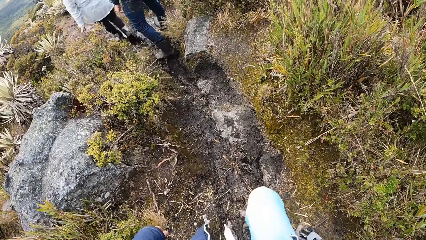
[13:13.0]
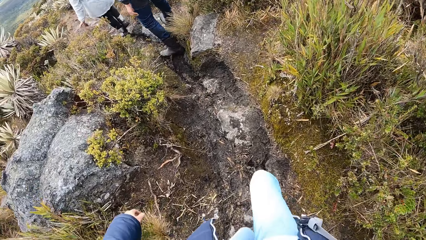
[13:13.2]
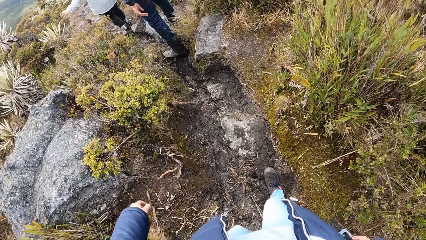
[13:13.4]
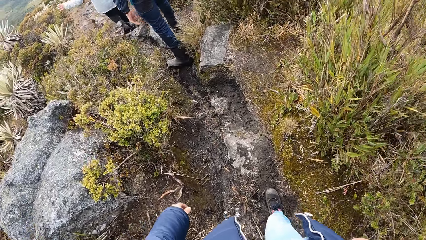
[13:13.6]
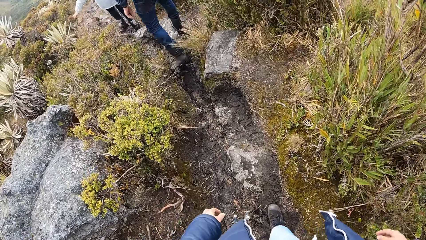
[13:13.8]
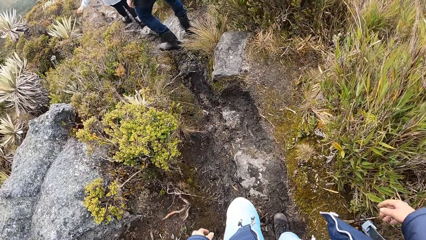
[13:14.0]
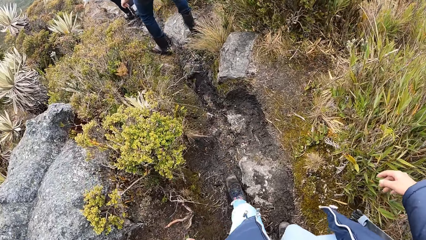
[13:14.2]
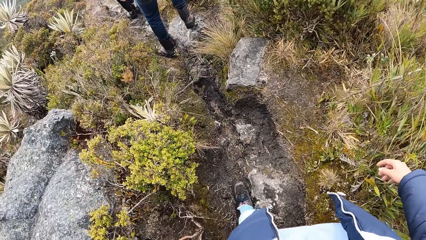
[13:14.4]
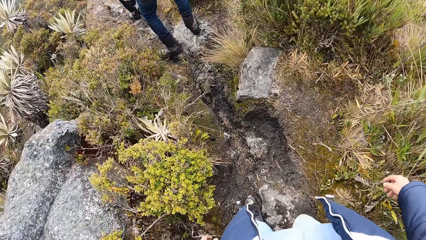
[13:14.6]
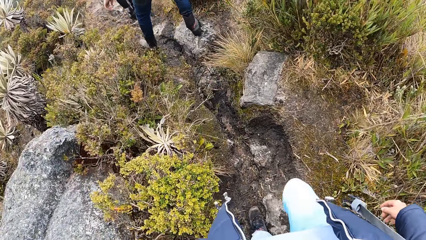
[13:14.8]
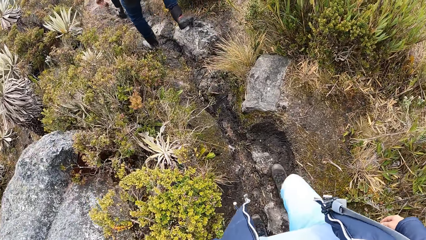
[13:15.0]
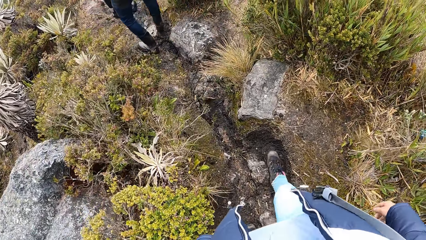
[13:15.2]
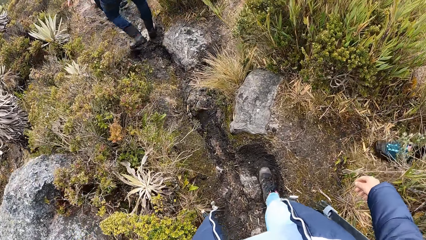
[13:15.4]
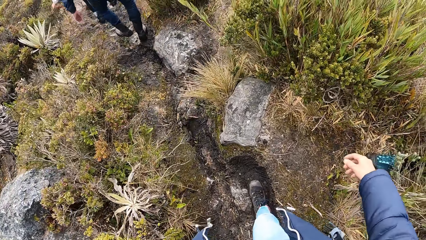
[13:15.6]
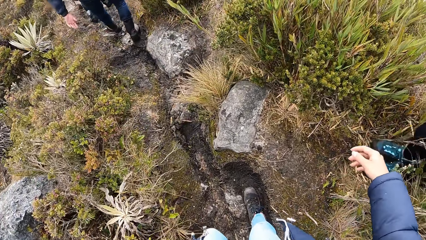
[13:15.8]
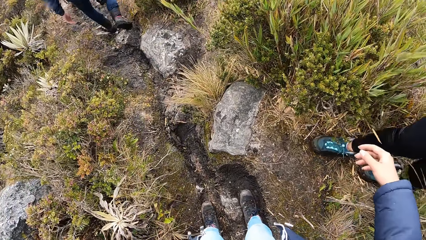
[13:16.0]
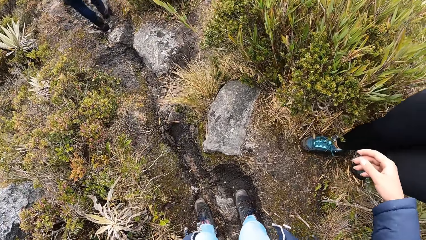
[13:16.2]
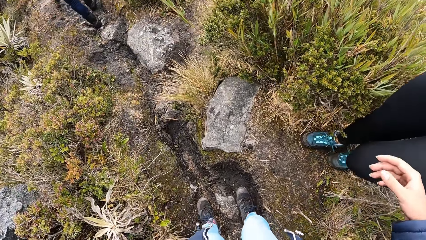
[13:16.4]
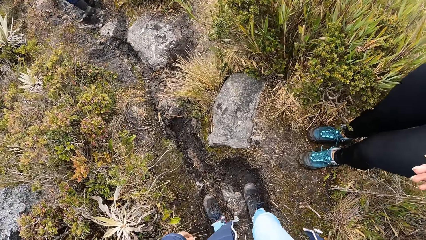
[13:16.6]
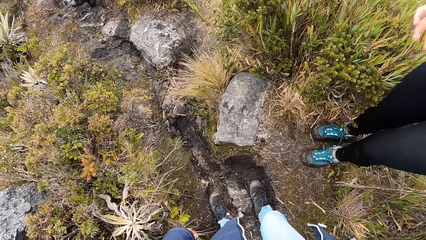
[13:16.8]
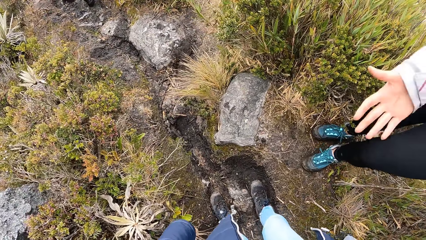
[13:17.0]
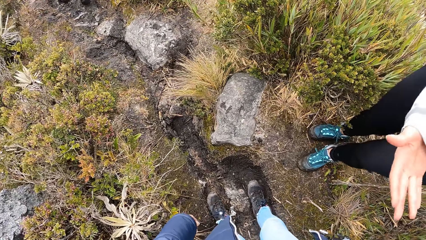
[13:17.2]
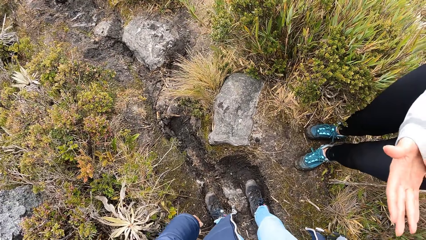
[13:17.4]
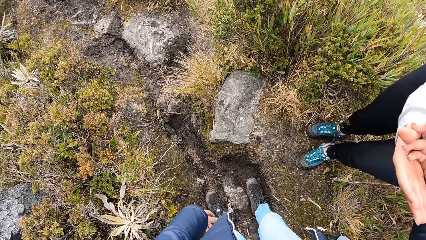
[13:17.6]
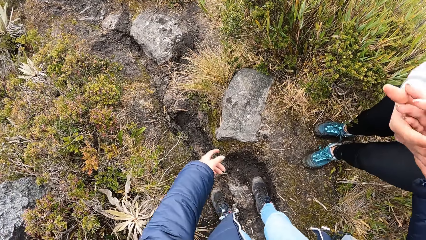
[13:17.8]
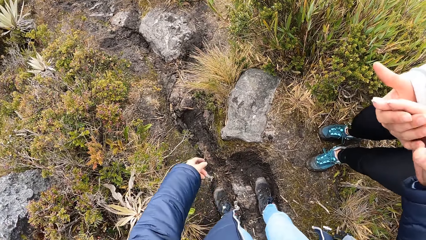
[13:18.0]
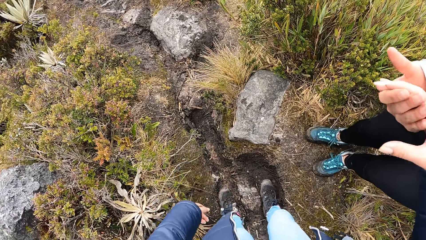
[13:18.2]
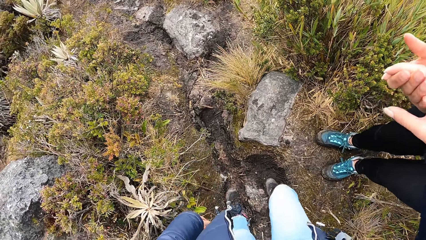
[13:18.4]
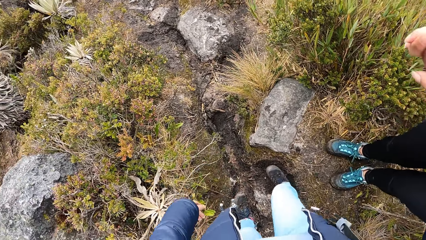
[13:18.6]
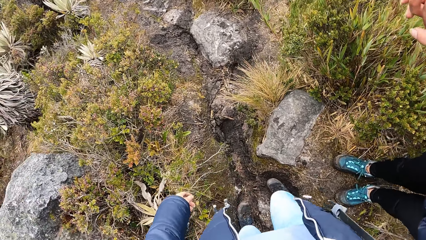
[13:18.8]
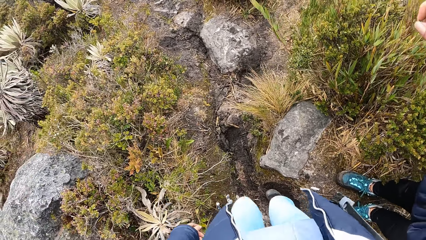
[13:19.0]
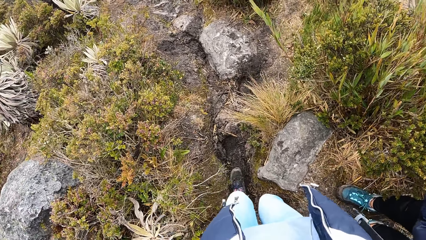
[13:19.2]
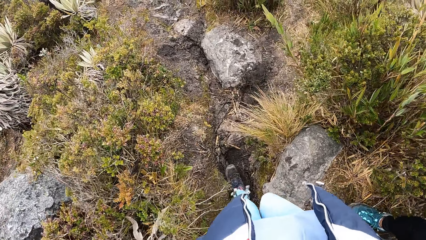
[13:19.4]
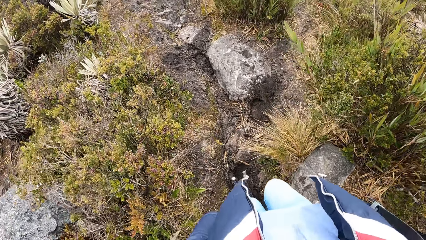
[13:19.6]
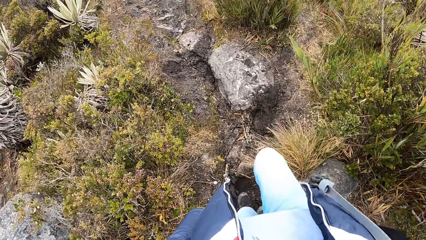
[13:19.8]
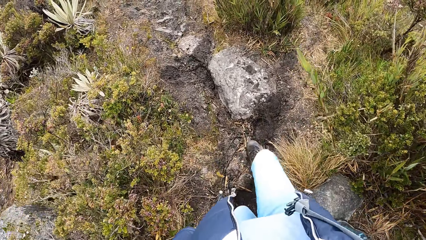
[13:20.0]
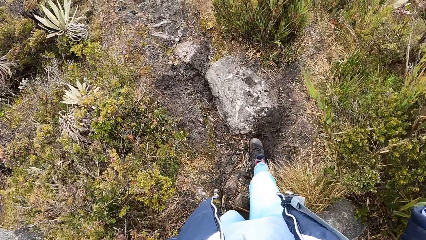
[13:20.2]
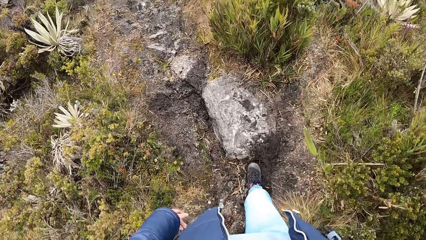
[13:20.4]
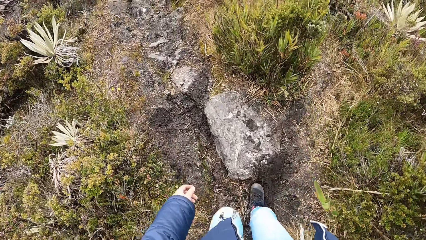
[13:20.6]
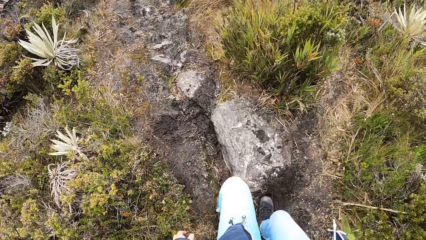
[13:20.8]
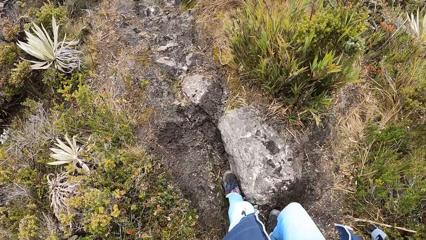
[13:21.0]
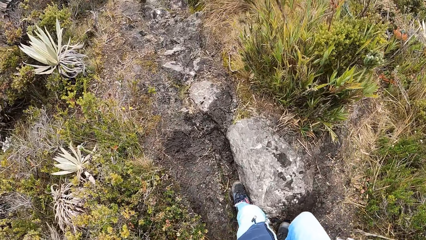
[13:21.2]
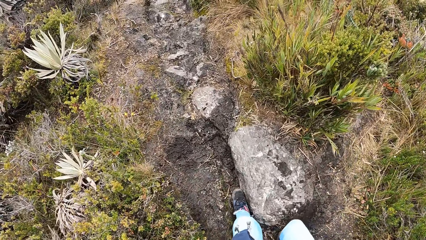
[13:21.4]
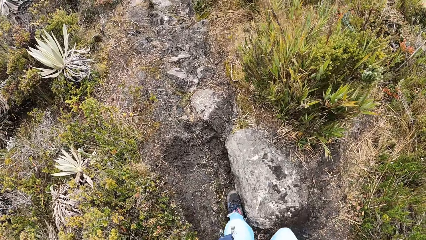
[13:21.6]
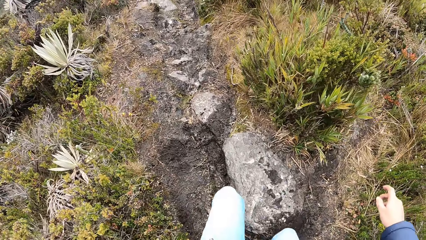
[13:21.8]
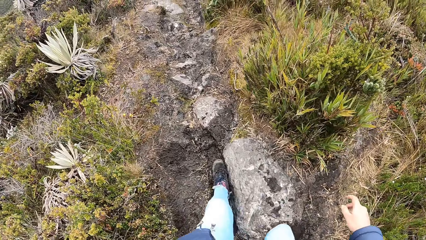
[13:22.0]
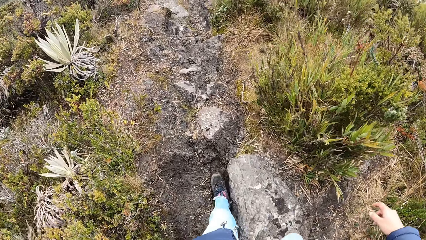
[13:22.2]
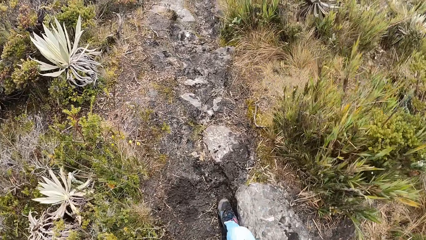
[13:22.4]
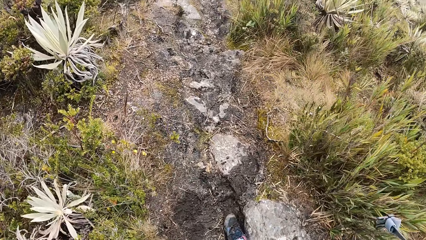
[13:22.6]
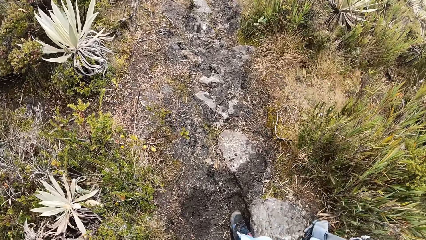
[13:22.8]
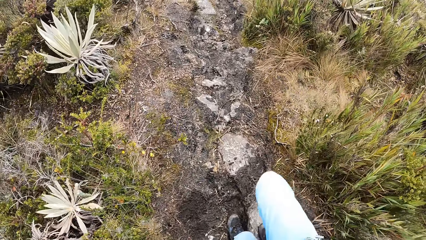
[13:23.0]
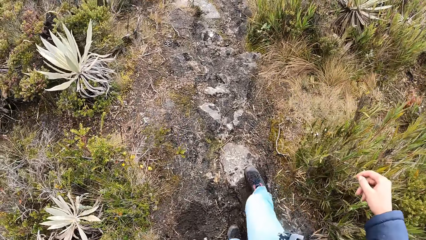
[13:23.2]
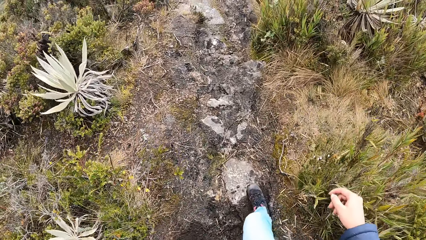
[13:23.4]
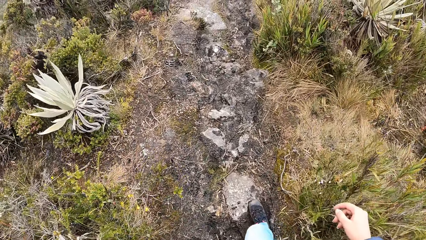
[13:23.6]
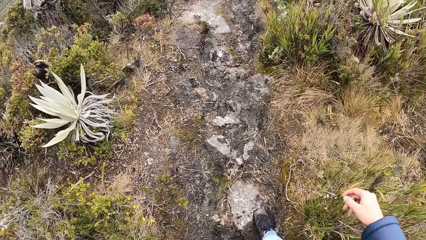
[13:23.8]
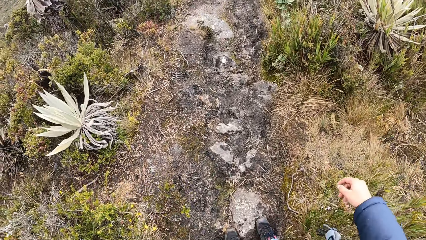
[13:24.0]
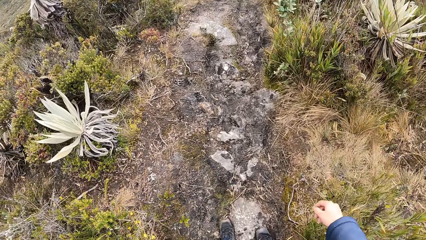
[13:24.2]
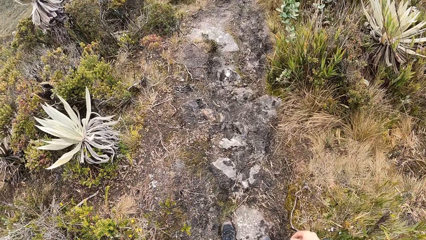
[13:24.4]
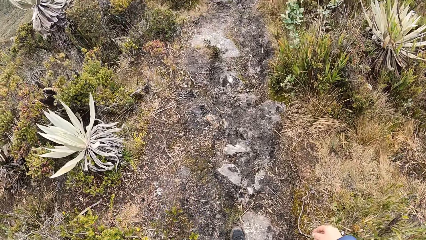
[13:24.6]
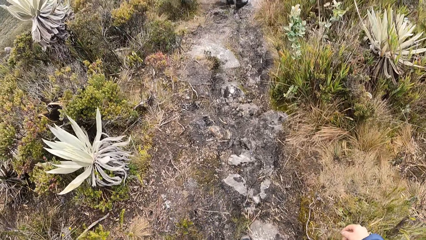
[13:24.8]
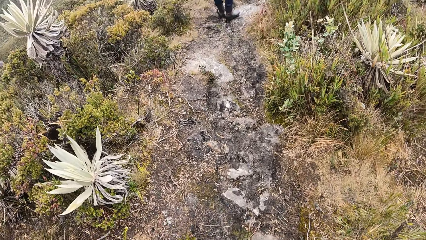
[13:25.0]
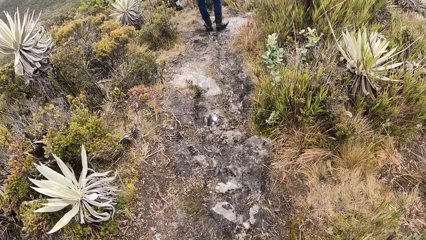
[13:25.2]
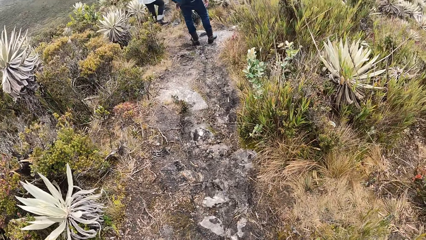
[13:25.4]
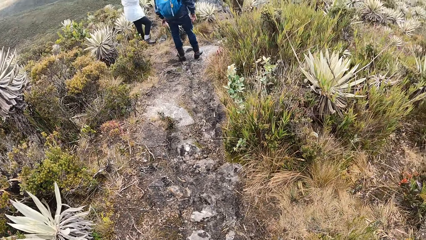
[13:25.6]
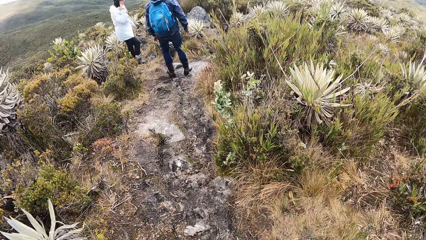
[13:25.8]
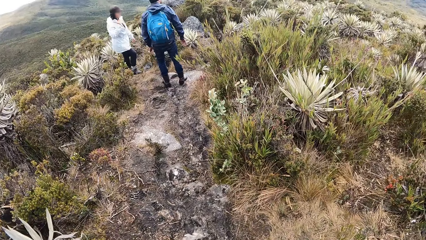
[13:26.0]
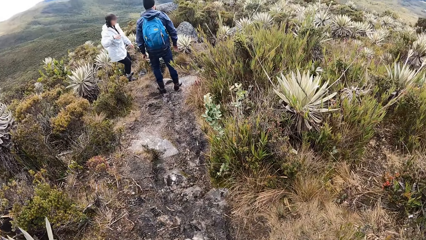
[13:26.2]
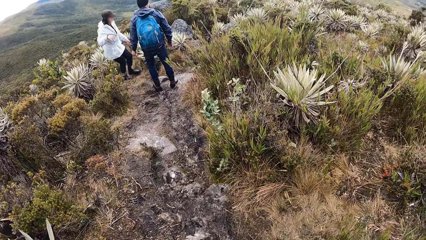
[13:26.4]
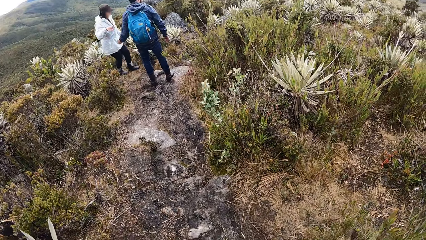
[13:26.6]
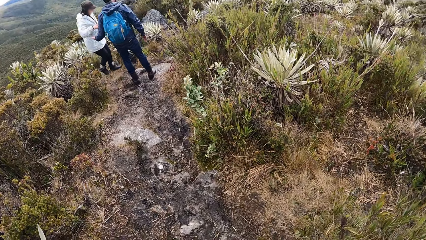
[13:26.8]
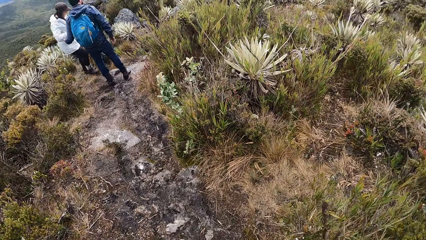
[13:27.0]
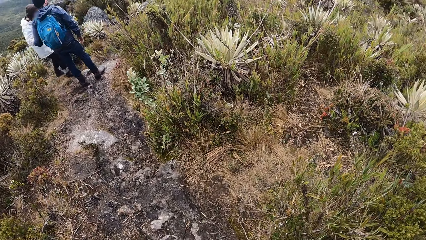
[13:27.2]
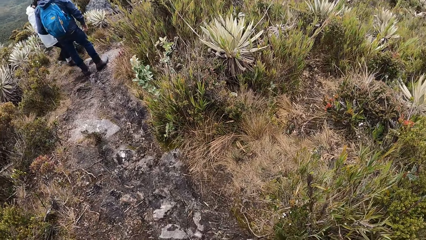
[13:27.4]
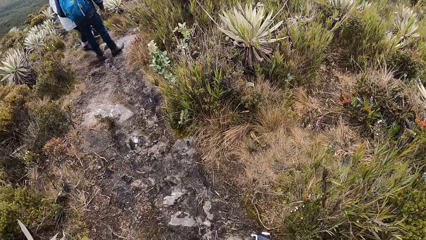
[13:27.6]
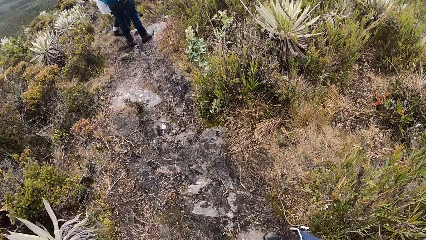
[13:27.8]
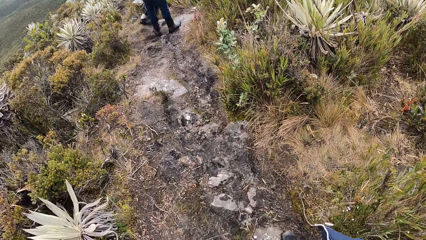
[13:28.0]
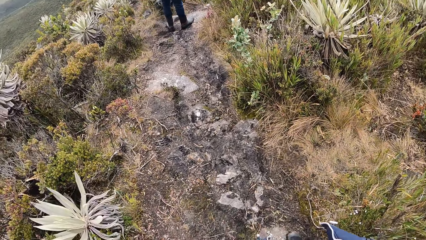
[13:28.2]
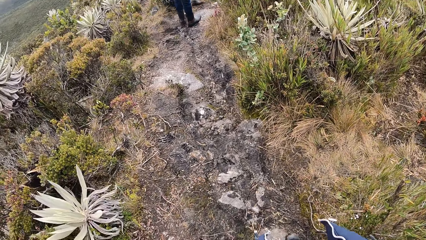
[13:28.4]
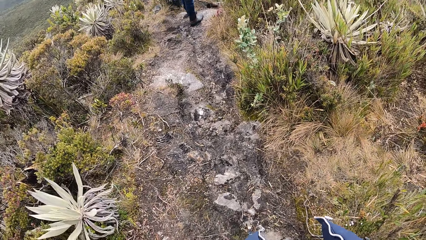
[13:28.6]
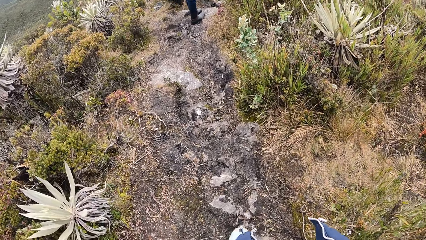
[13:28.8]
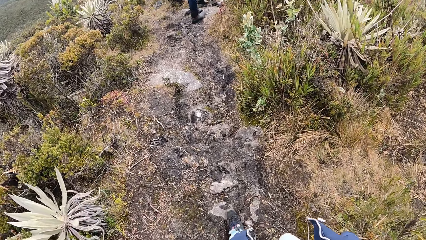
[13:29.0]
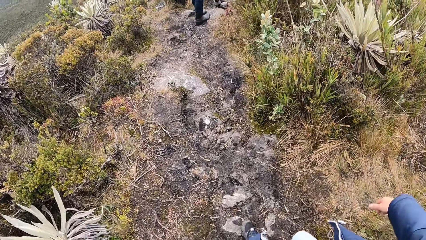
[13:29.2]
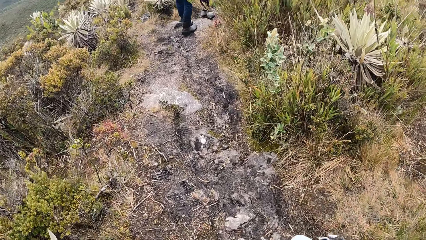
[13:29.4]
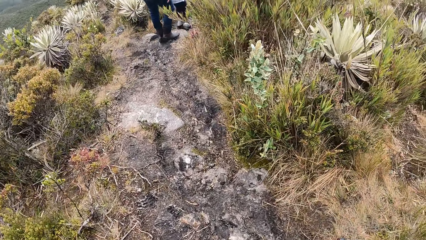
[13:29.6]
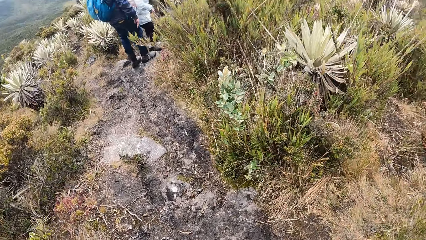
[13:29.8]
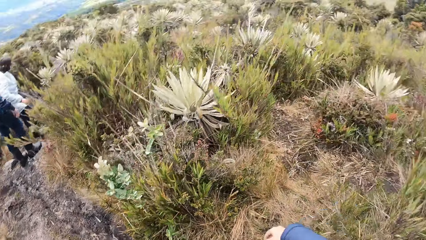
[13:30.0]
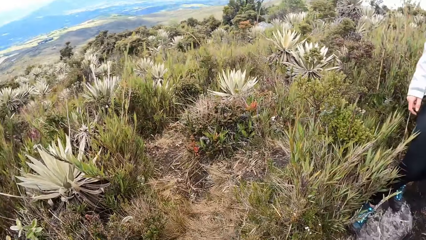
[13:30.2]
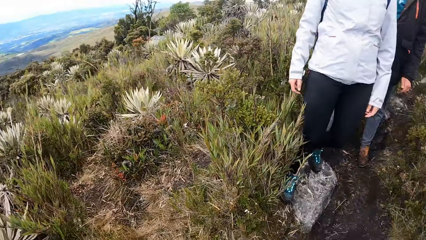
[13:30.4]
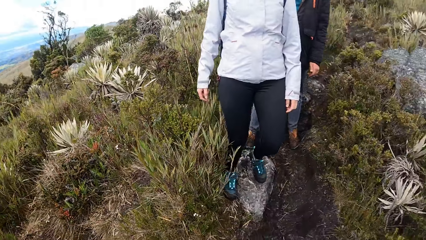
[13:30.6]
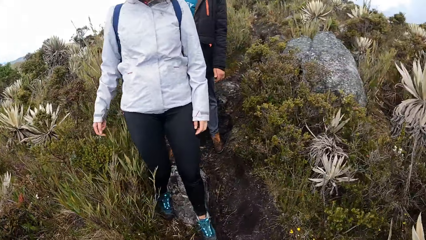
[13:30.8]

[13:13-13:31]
A person stretches a hand towards the camera wearer. The camera wearer holds the person's hand. They walk on the garden. They stand on the garden. They look around.
